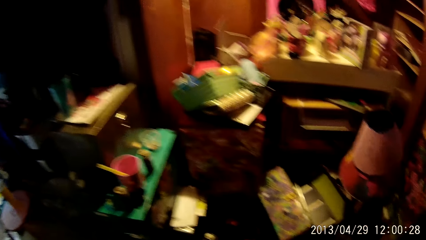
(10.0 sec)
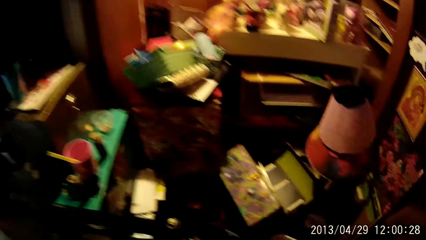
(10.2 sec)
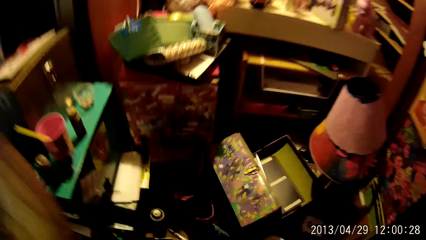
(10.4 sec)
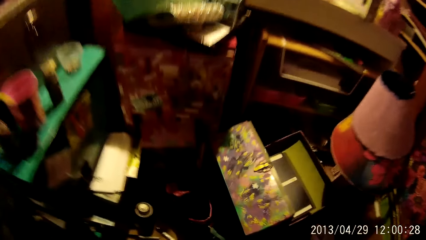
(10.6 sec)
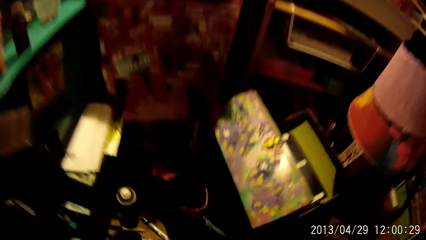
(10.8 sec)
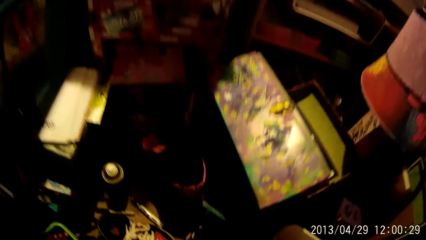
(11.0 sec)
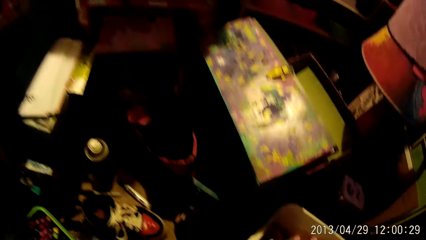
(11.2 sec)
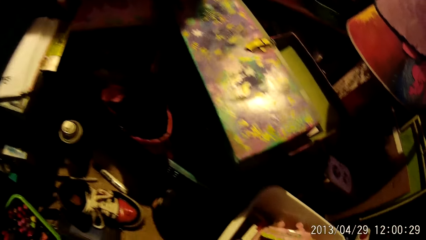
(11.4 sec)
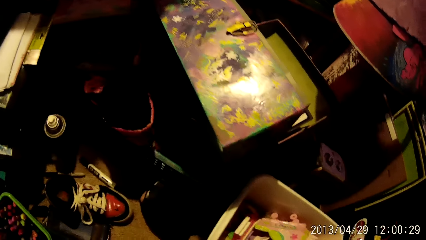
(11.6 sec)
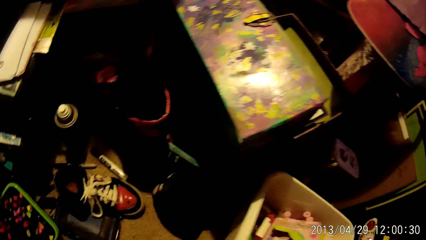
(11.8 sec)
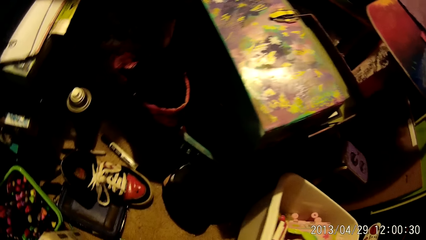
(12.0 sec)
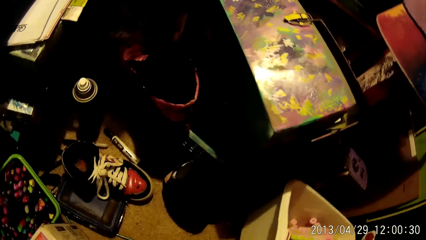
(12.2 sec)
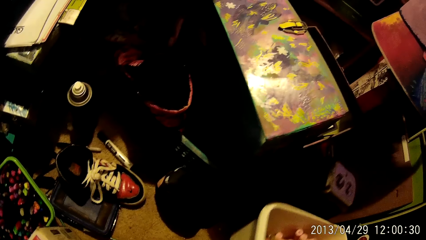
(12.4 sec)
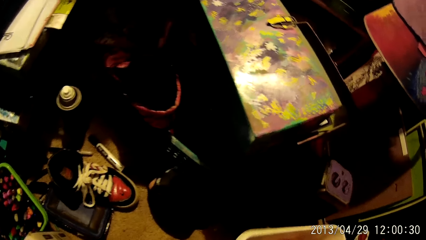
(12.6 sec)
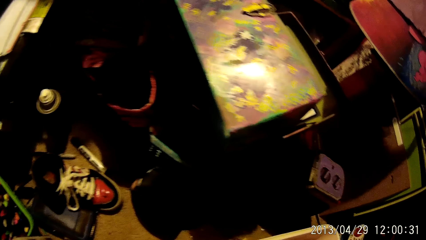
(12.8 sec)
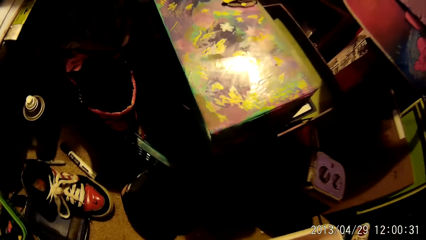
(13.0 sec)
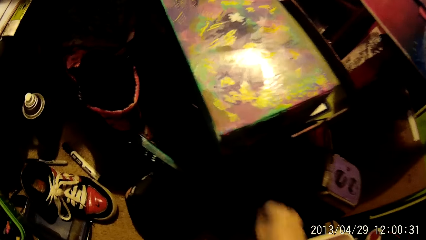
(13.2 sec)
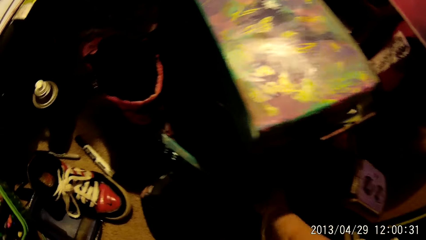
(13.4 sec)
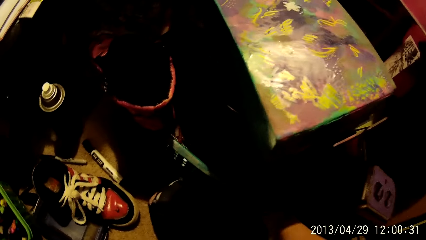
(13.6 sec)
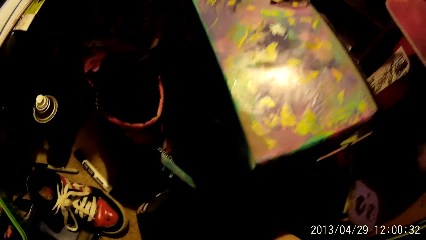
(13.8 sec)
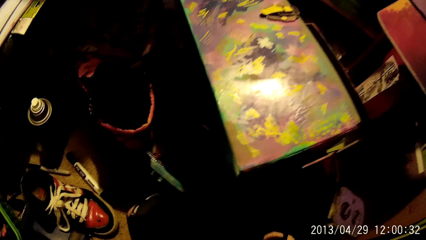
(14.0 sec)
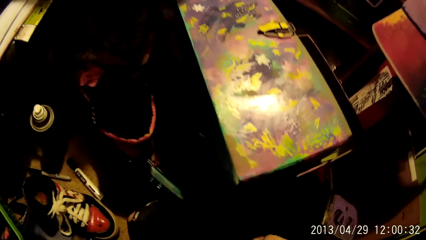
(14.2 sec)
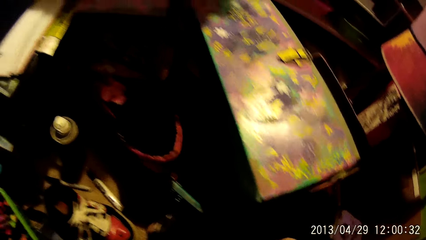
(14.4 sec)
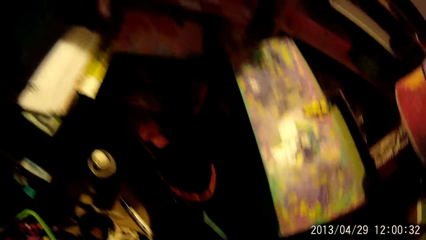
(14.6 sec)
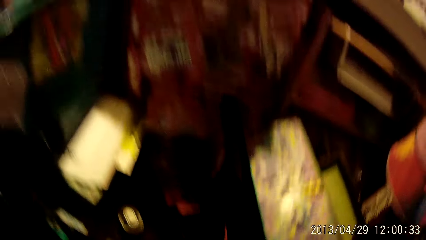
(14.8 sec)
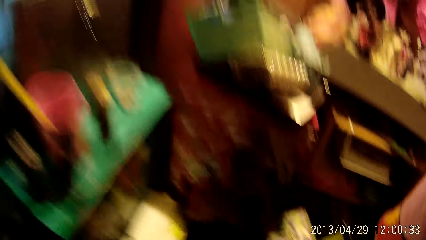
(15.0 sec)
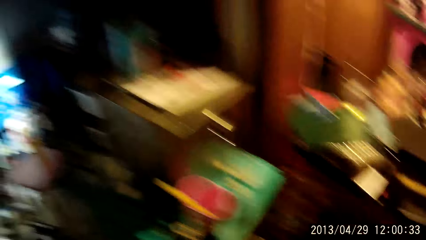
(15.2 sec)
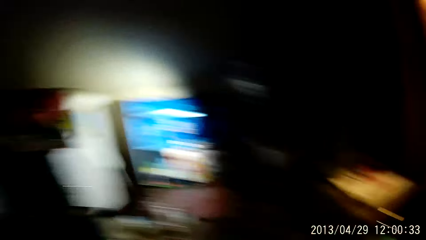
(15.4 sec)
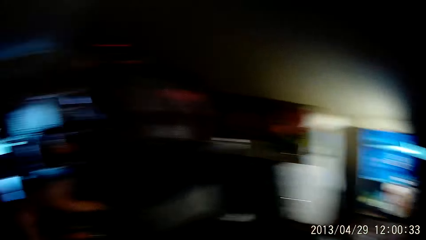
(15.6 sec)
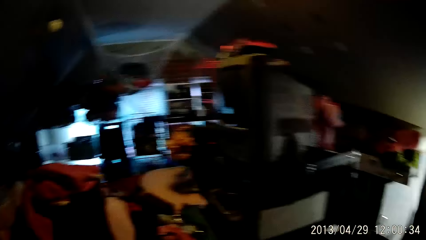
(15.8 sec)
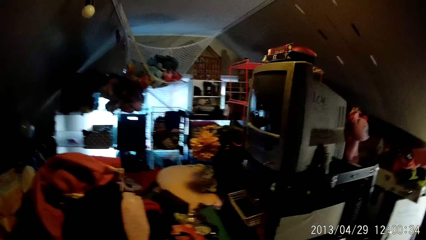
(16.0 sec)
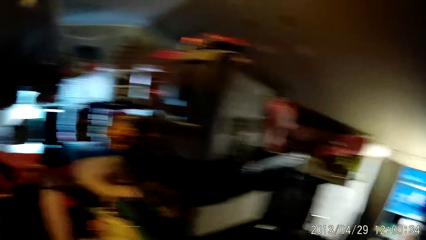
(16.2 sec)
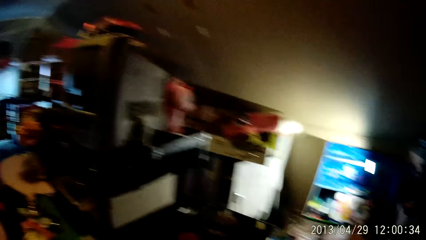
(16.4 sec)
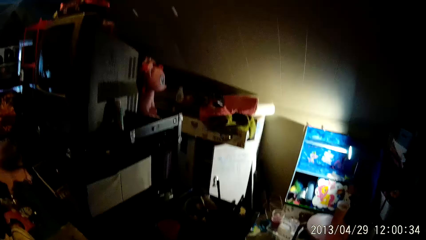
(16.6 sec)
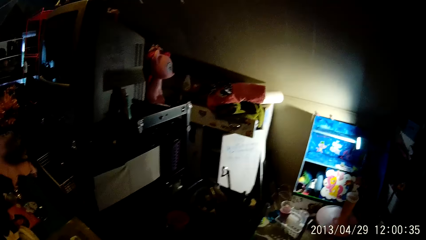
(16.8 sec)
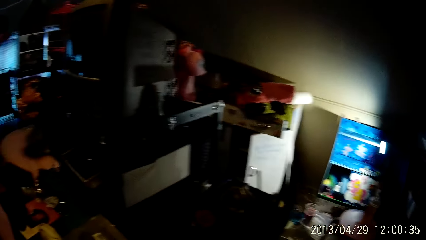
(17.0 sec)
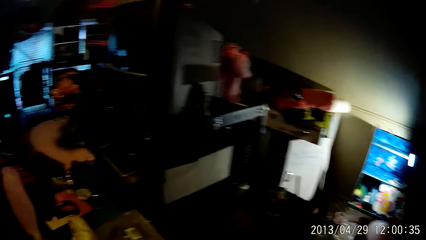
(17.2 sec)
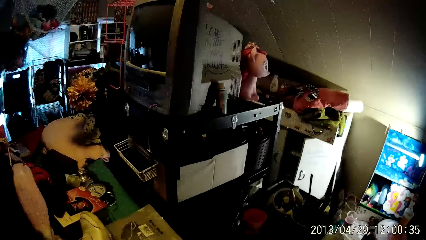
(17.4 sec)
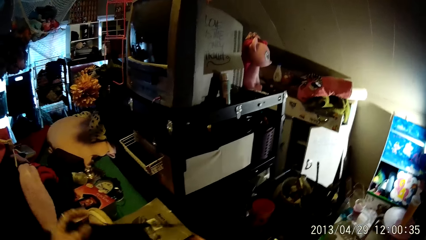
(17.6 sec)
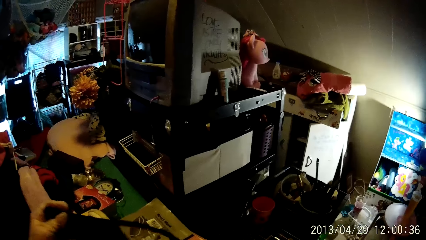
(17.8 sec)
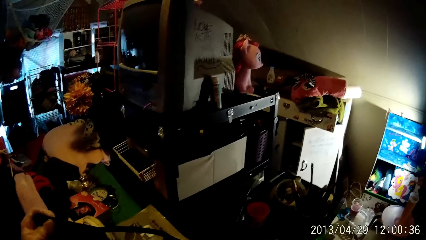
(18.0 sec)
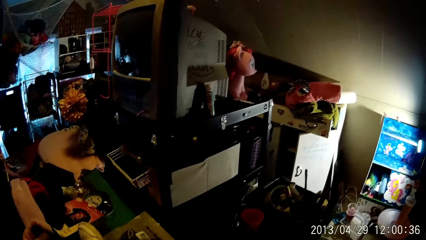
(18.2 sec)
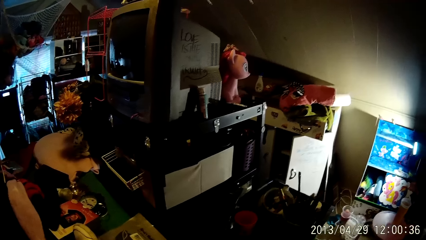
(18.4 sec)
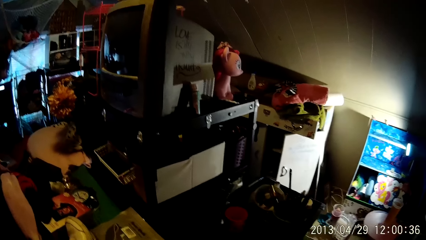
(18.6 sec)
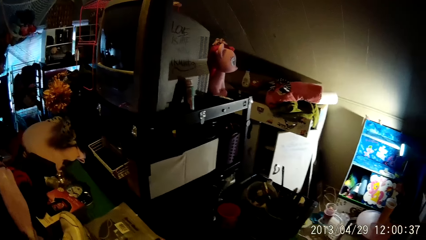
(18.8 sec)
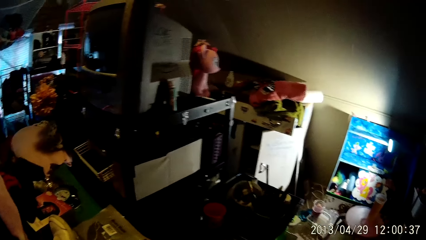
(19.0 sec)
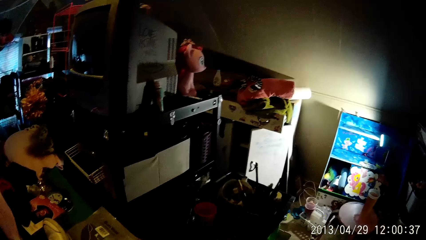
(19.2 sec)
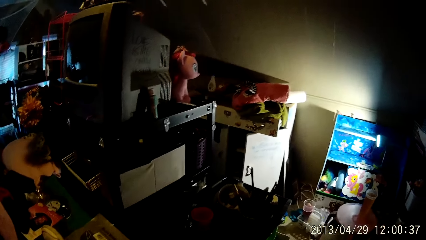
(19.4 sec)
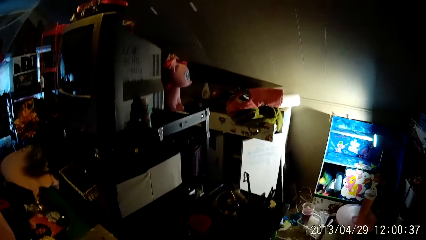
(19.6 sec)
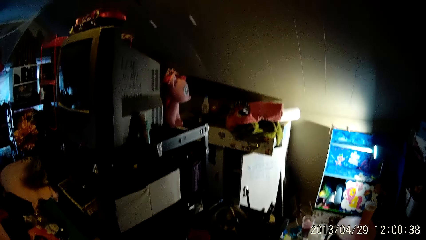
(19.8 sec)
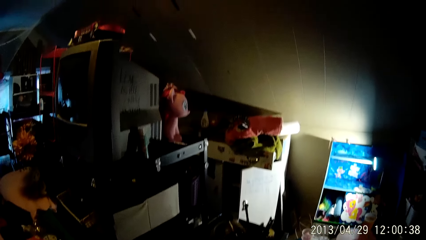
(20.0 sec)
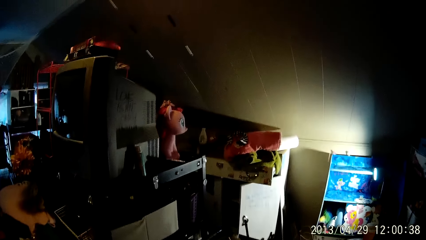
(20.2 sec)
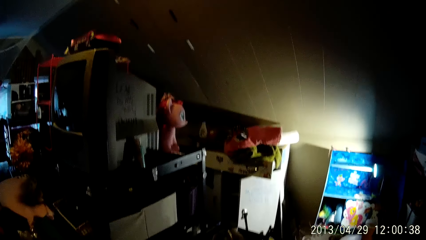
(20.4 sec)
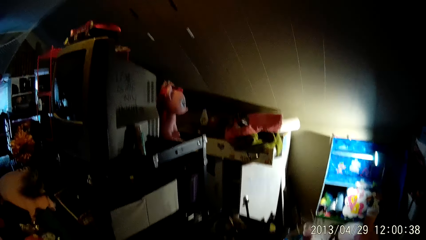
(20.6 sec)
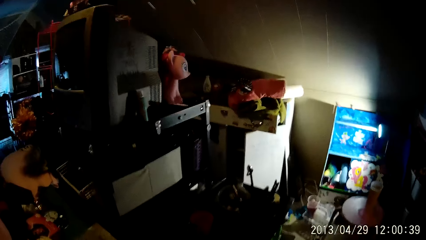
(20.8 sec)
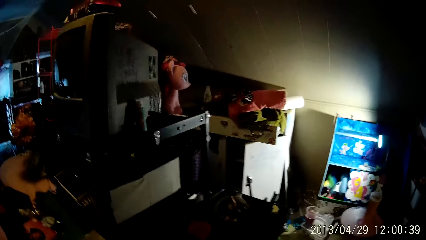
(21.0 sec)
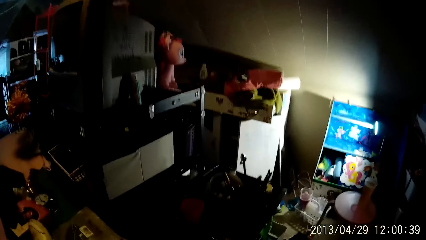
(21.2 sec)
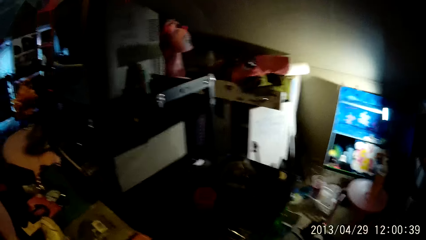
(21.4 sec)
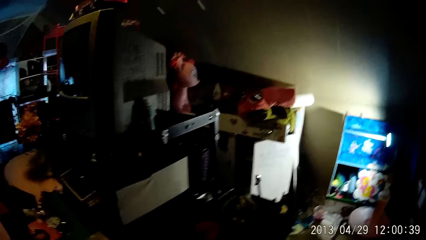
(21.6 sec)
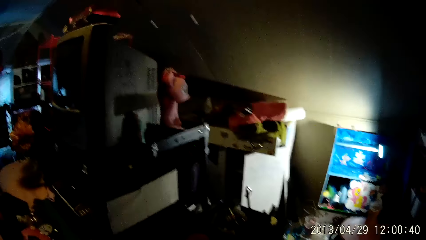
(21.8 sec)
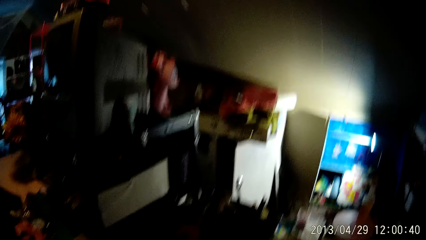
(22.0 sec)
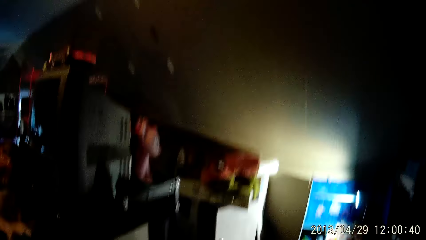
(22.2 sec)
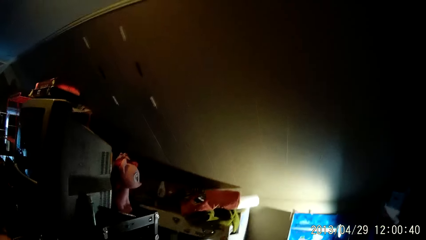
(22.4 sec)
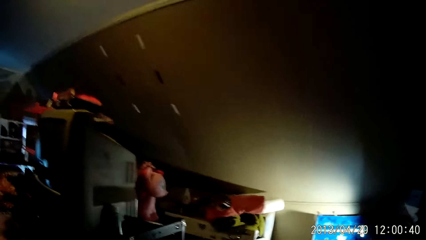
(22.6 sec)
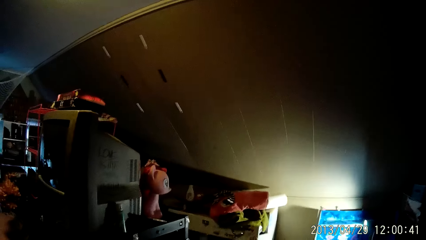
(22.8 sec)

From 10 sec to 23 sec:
The camera wearer moves a bucket with her right hand. She pulls a storage basket. She looks around the room. She holds a cloth with both hands.

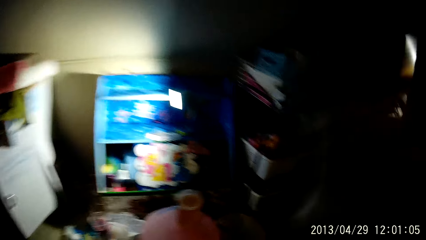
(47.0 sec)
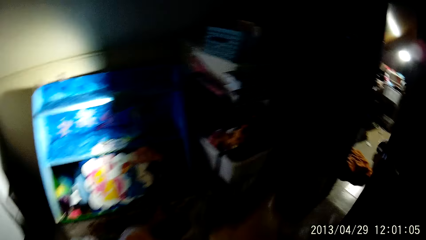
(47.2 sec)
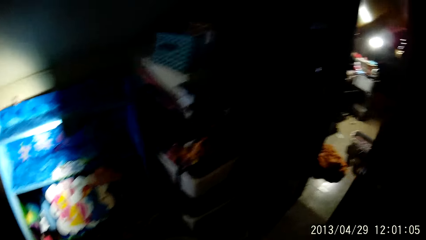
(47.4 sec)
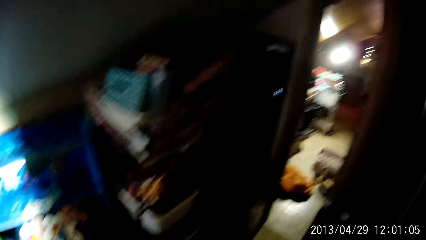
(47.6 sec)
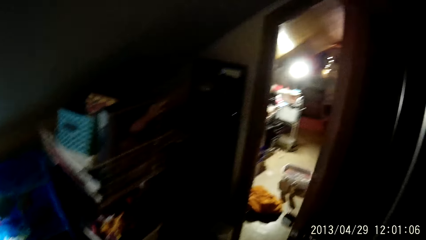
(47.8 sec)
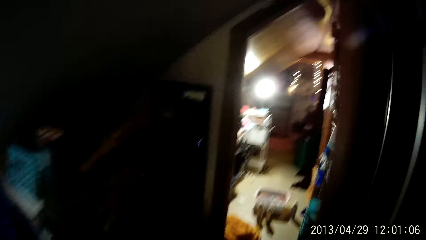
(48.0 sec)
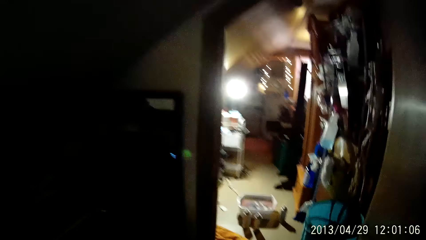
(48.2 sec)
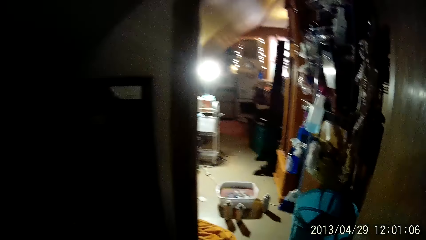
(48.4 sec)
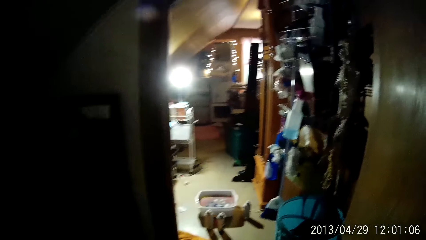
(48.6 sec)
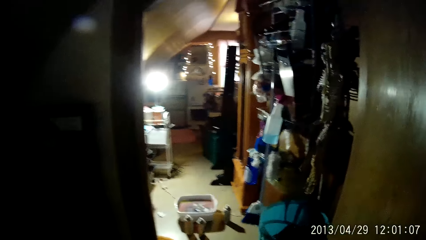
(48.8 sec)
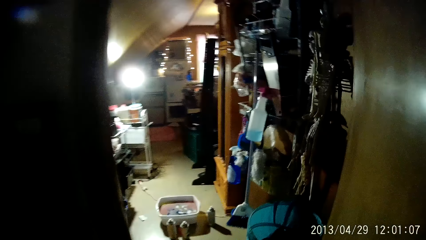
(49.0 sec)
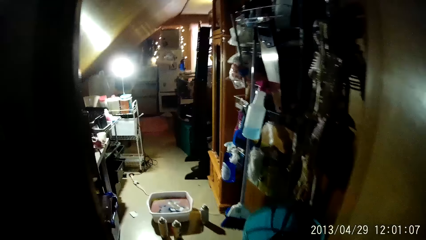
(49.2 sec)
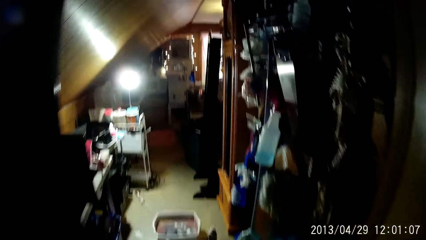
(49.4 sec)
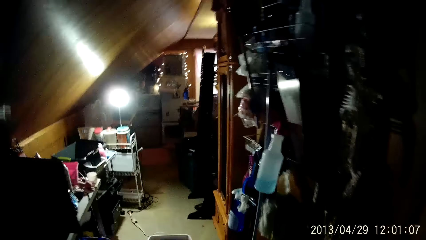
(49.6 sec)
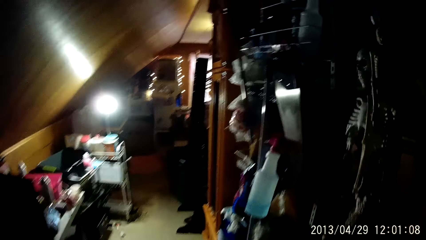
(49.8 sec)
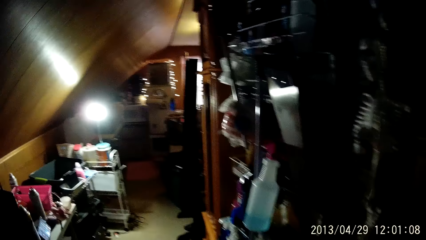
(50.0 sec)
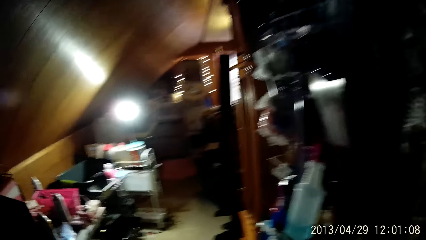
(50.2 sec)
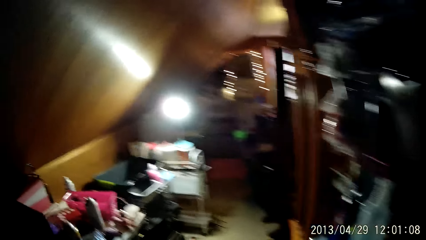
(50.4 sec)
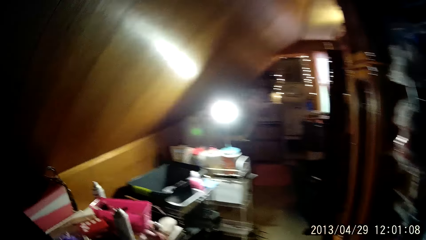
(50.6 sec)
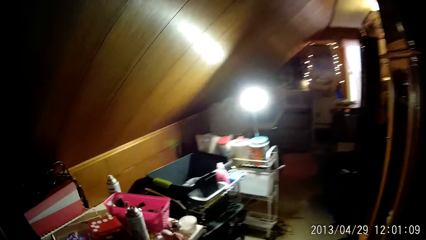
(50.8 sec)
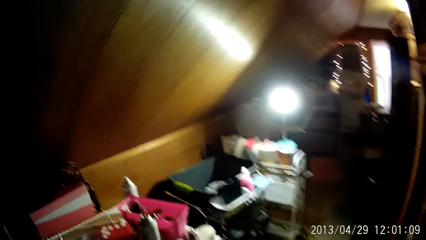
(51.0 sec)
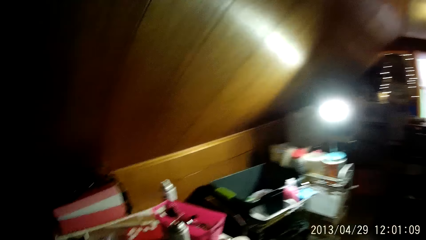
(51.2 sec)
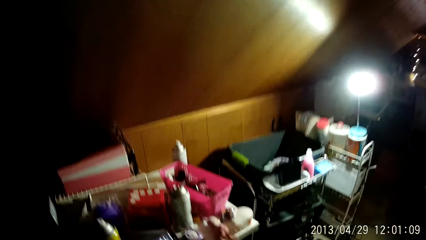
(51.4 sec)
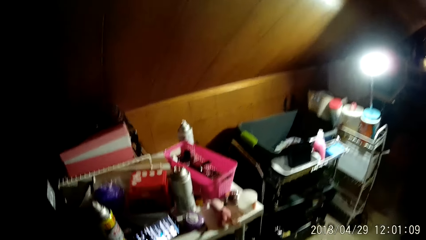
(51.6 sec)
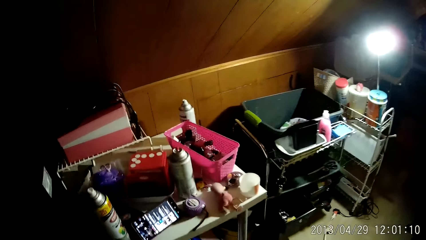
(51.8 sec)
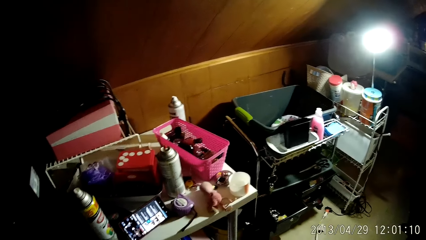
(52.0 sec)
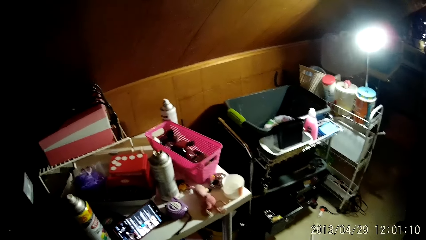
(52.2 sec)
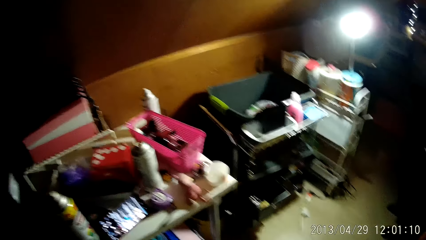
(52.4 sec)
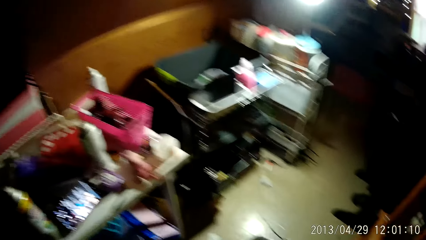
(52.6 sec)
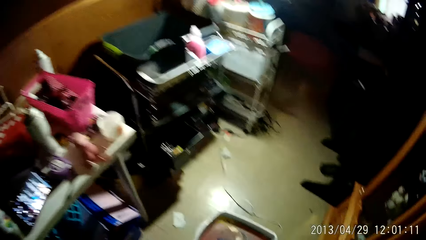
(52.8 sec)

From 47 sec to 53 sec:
The camera wearer walks into a room.
